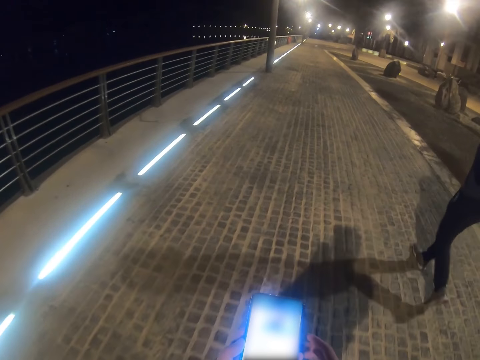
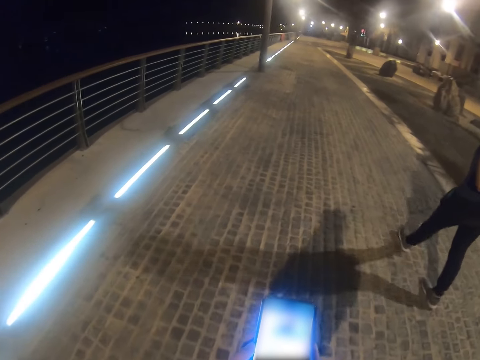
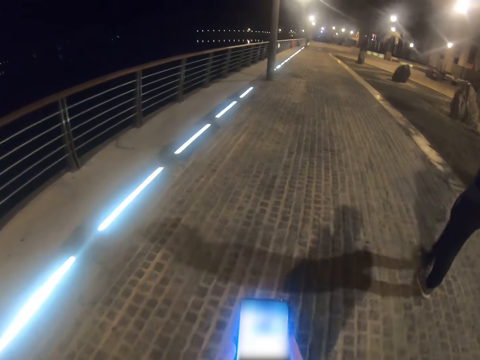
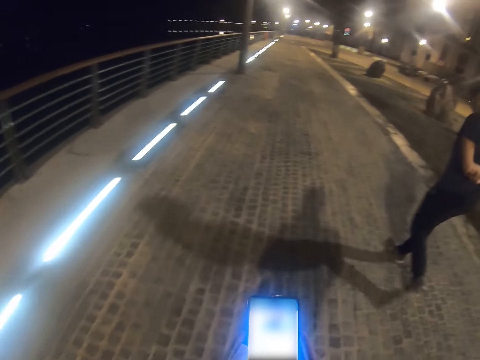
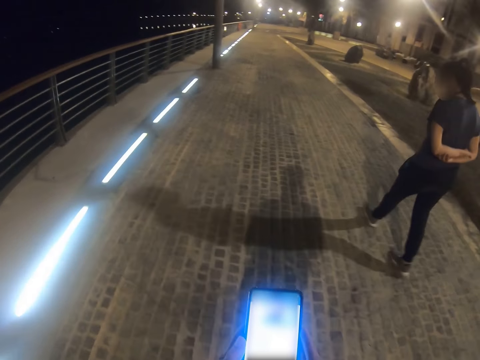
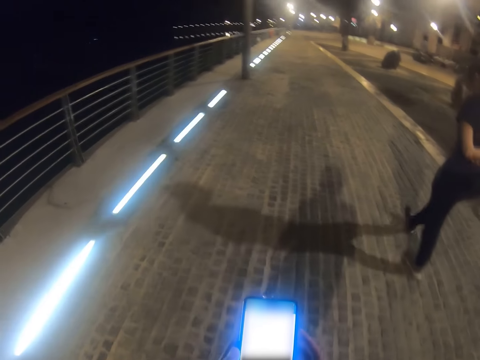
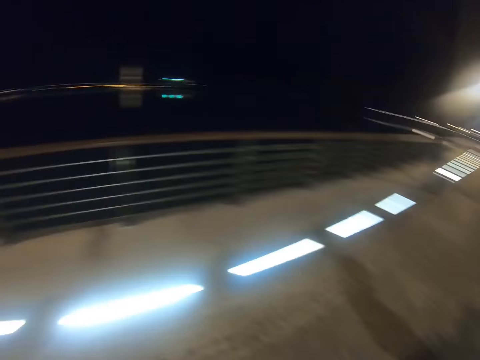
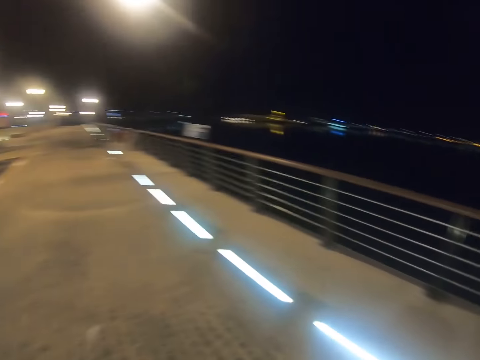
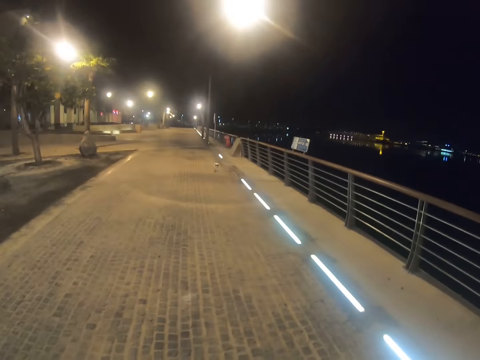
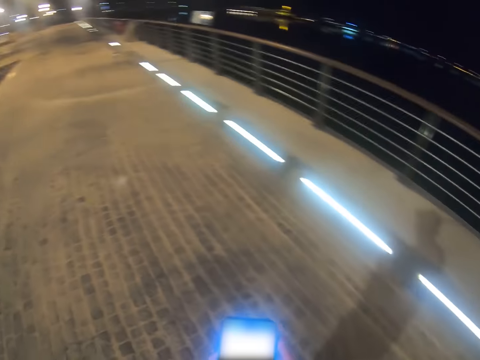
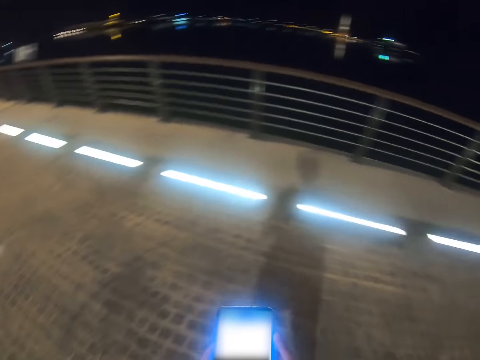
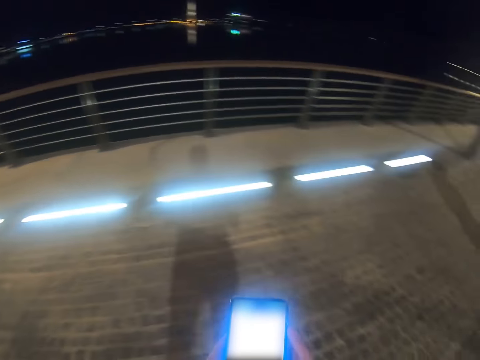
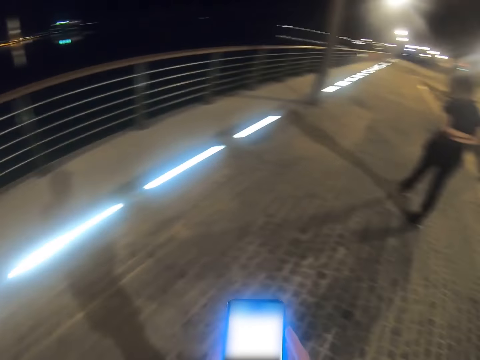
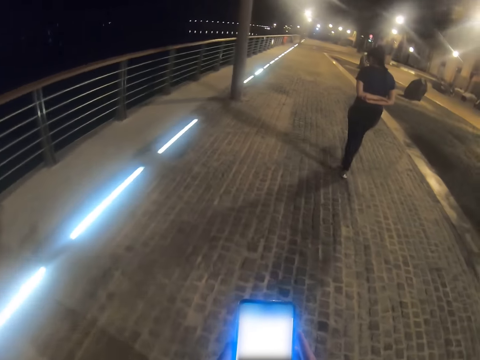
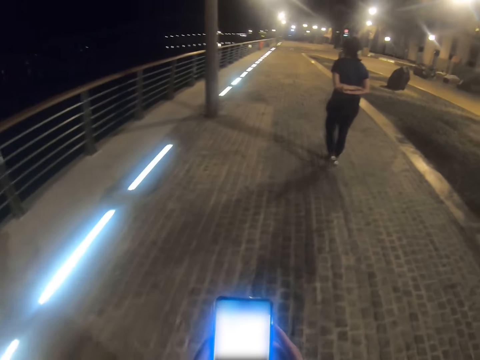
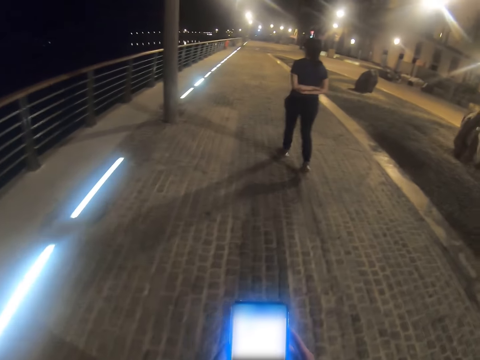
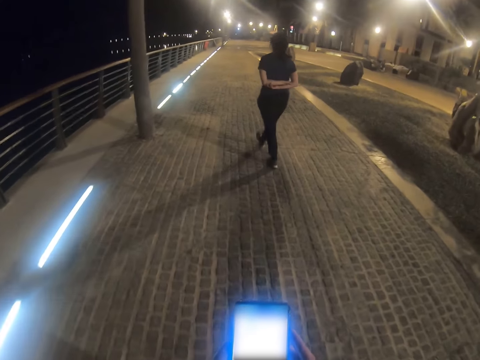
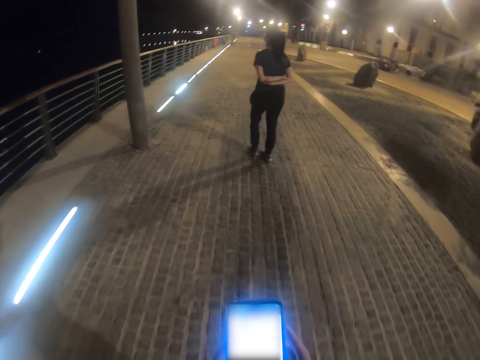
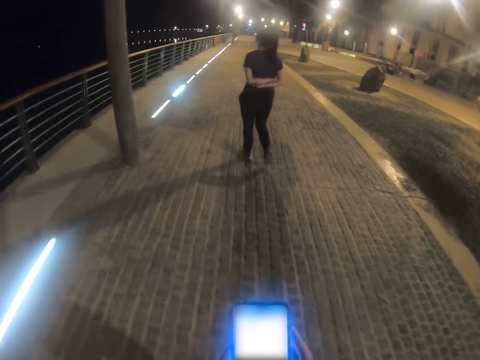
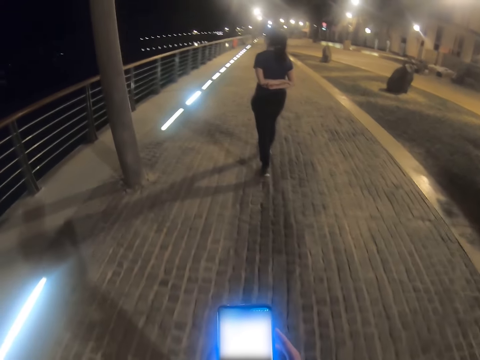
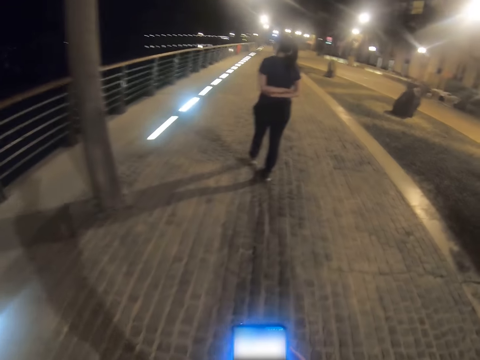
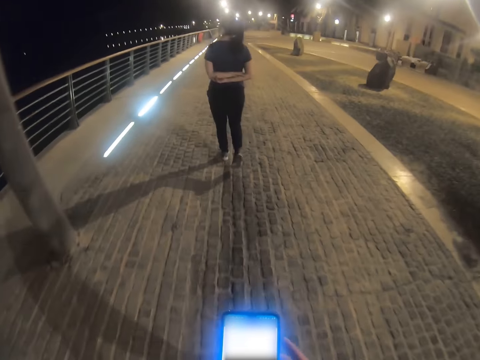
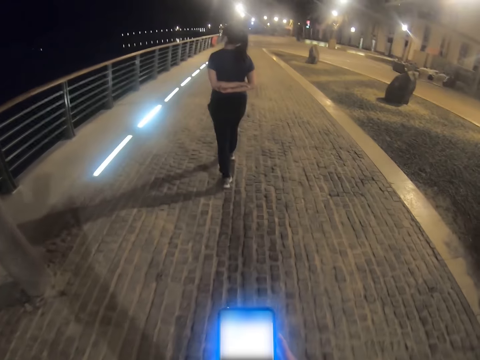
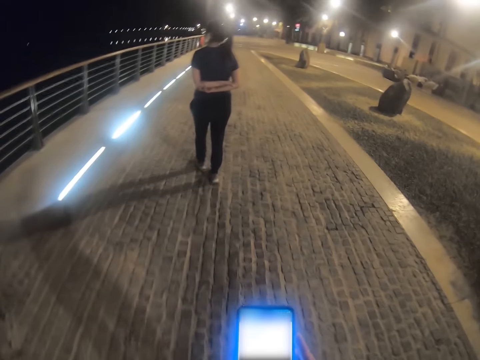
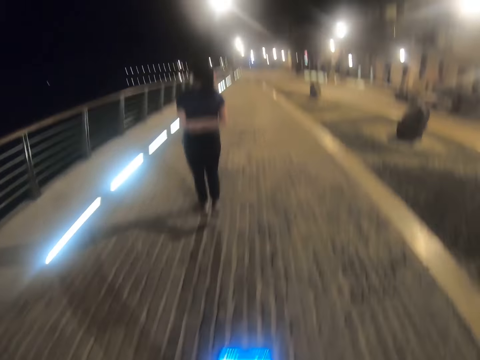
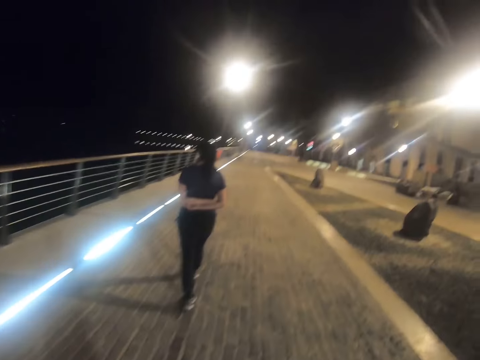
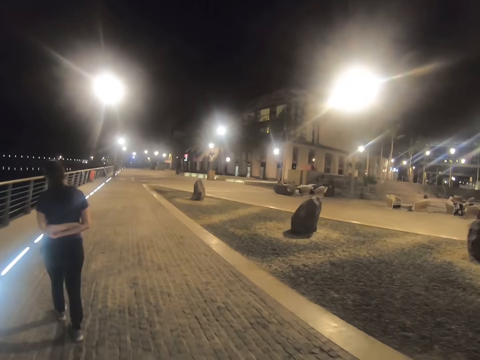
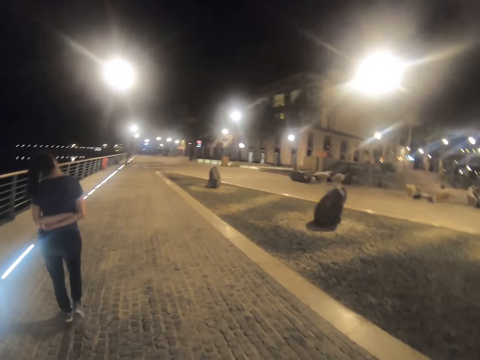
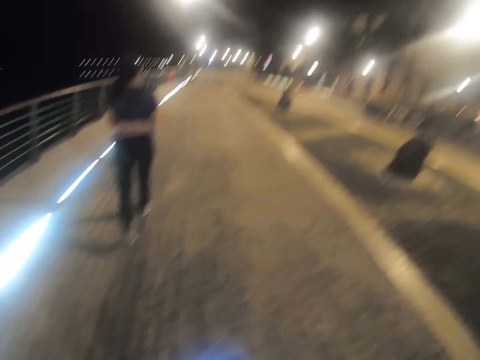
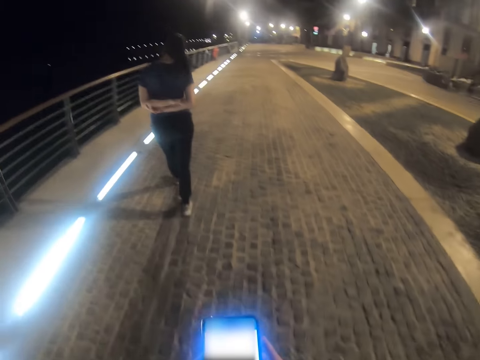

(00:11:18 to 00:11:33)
A woman walks around the park. The camera wearer walks around the park and operates his phone with both hands. He holds the phone with both hands. He looks around the park. He operates his phone with both hands. The woman walks around the park. The camera wearer walks around the park and operates his phone with both hands.

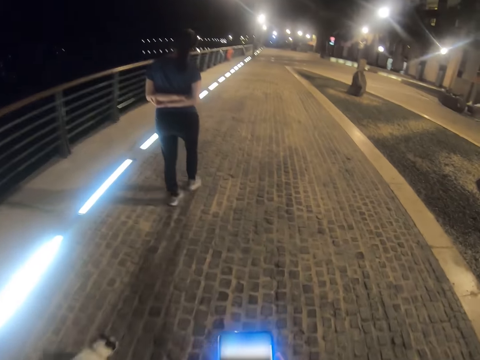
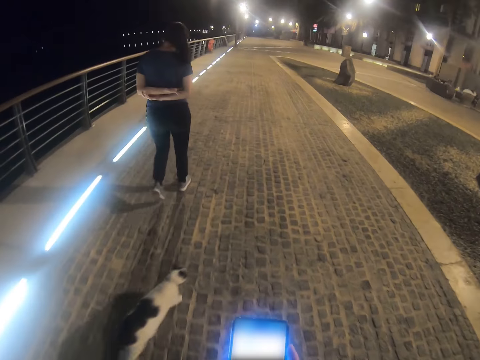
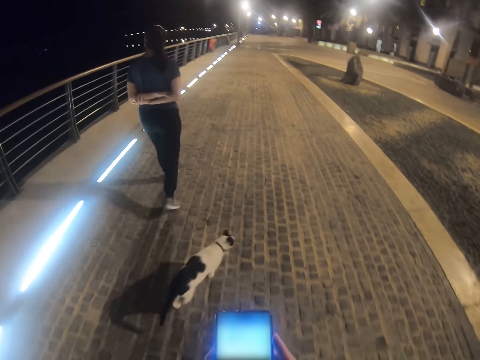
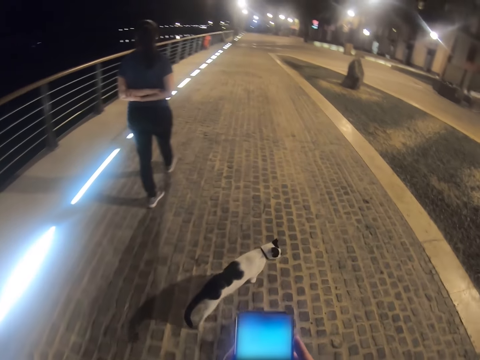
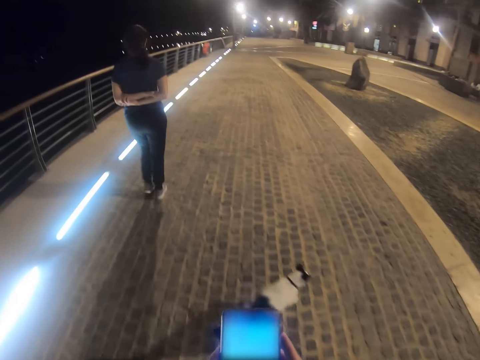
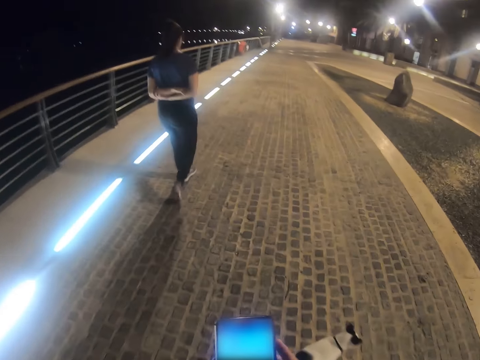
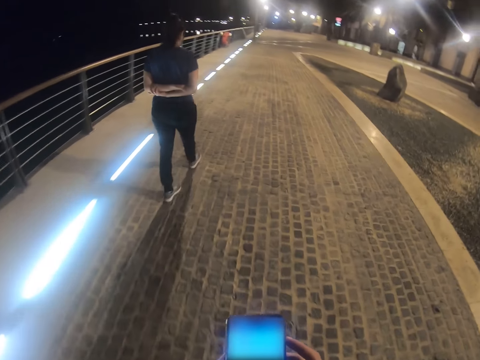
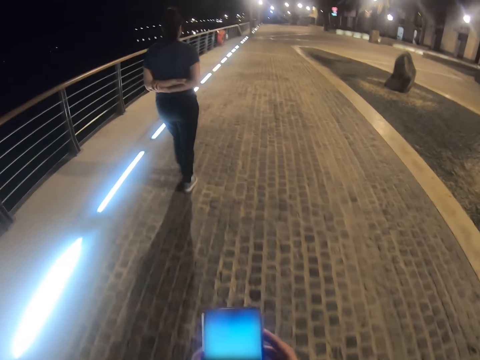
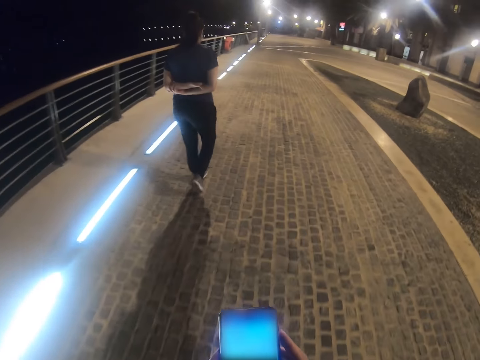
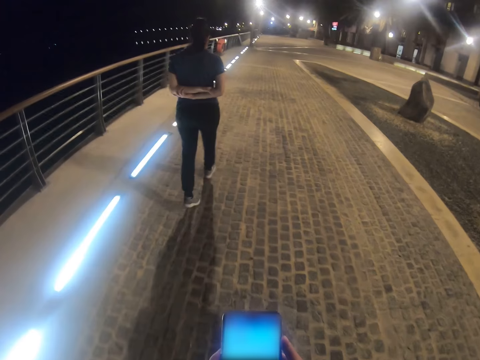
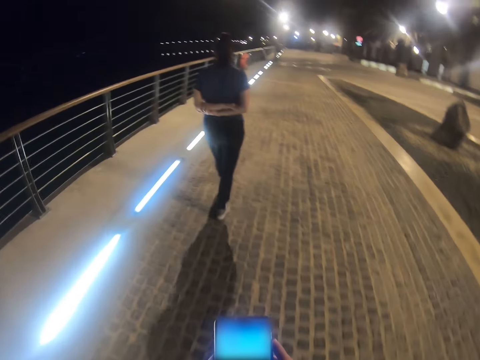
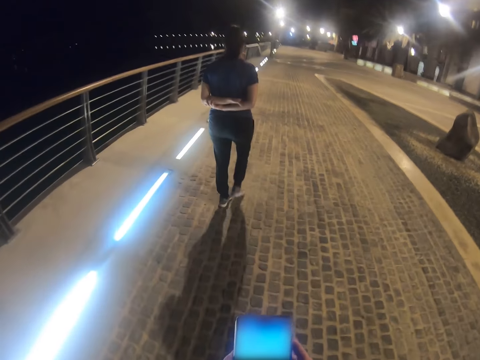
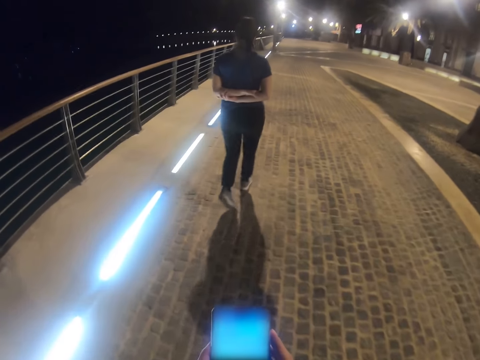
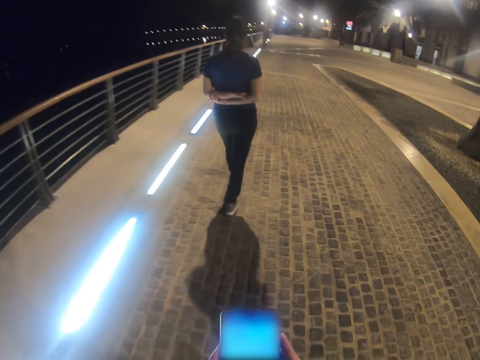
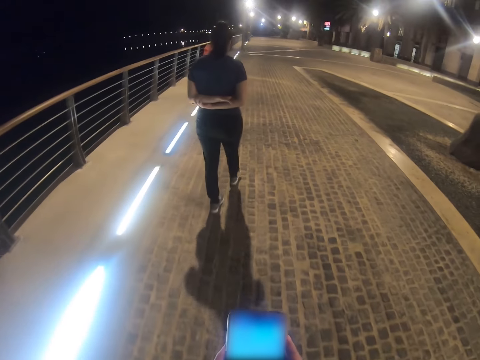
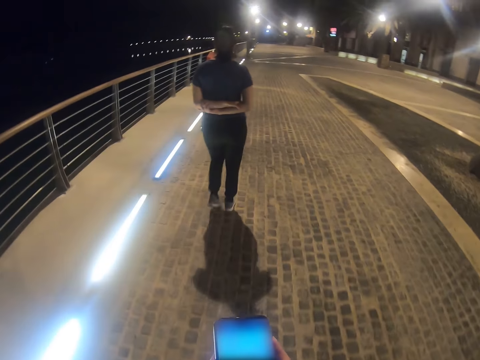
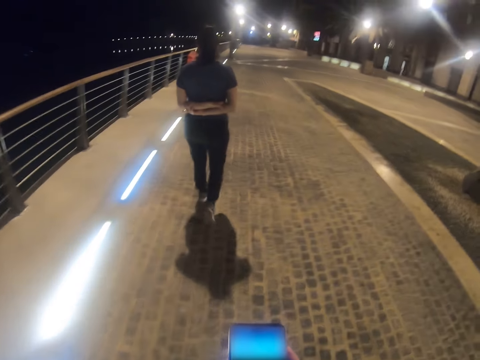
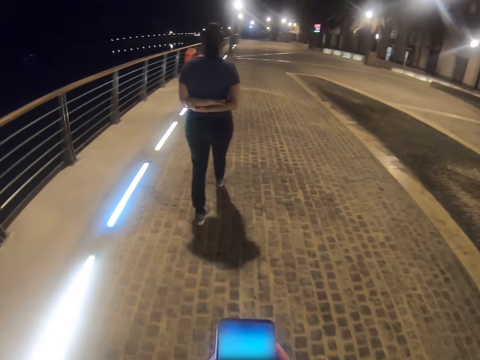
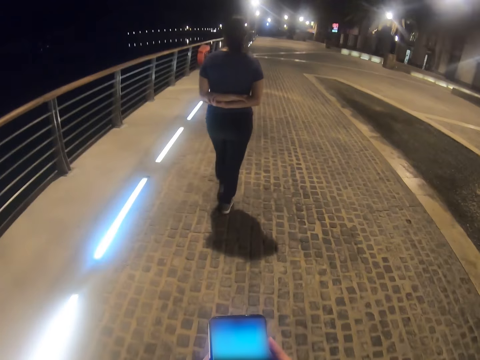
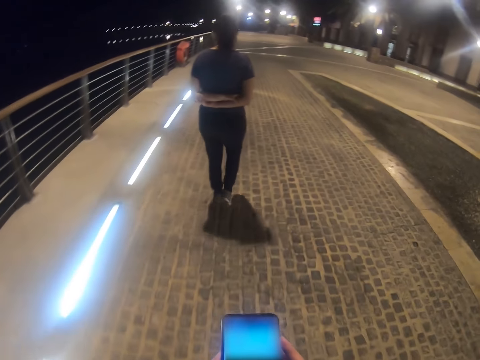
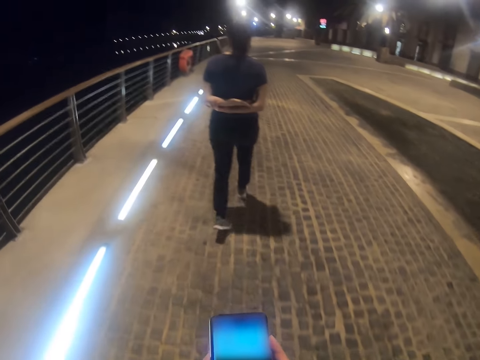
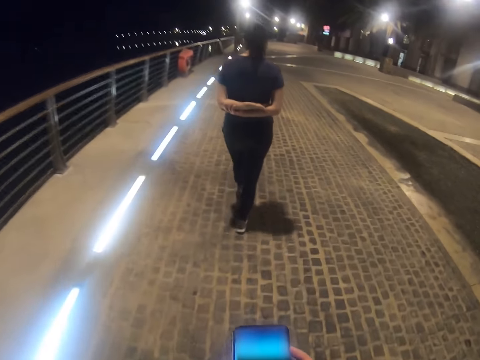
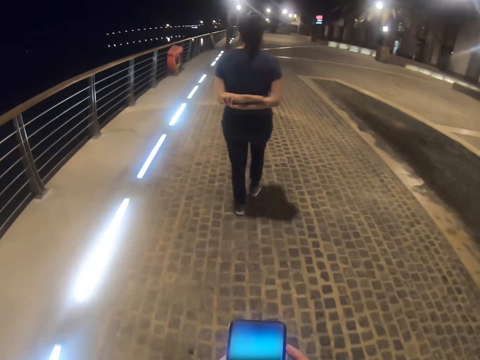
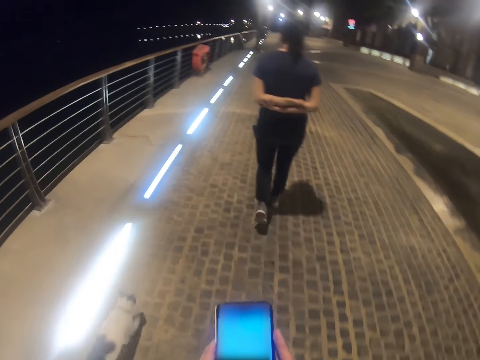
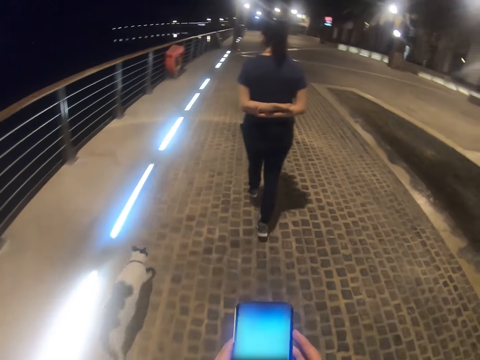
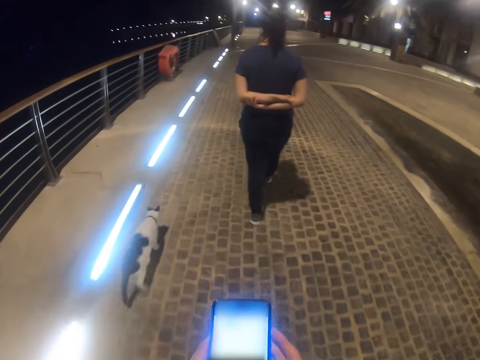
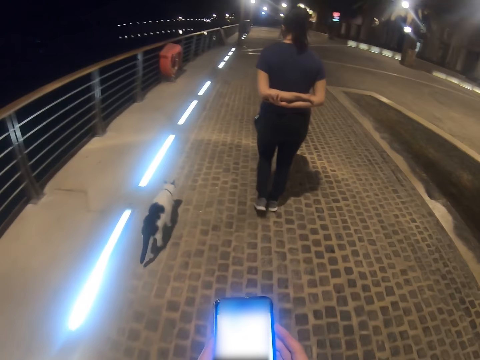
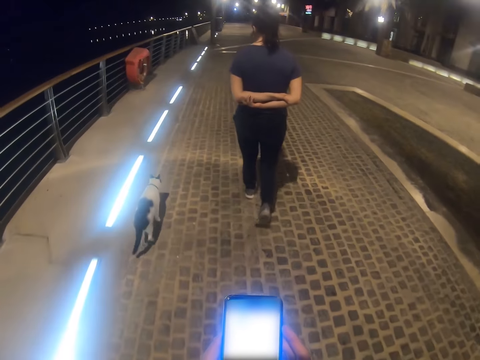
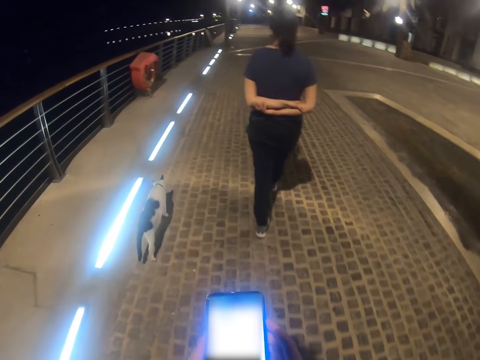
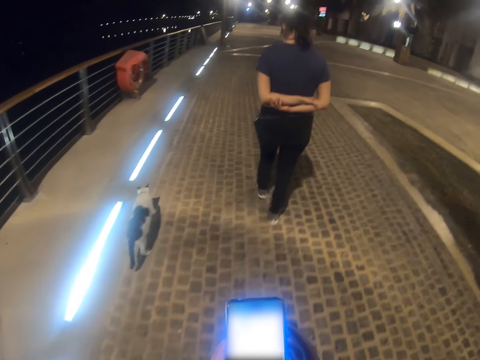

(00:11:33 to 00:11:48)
The camera wearer captures a video with the phone. A lady walks on a pavement.
